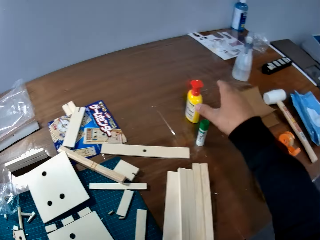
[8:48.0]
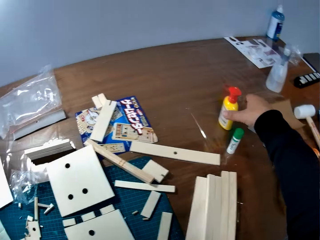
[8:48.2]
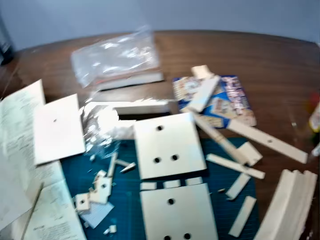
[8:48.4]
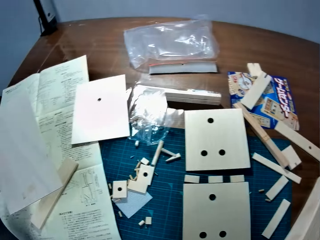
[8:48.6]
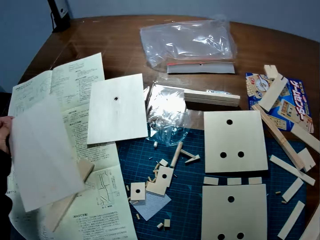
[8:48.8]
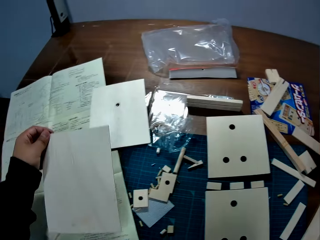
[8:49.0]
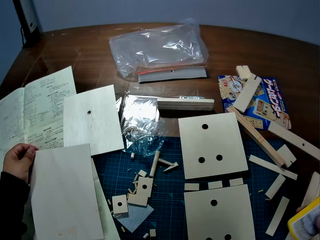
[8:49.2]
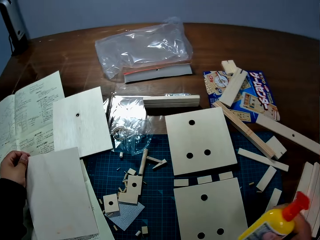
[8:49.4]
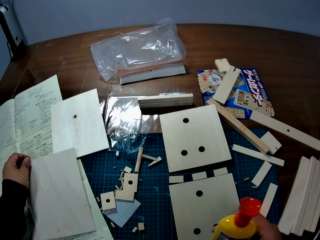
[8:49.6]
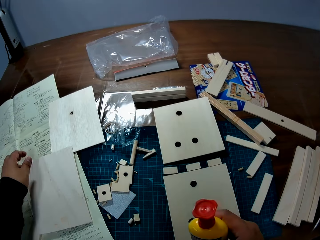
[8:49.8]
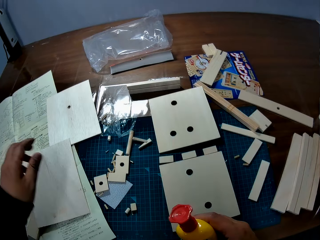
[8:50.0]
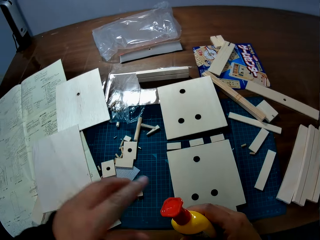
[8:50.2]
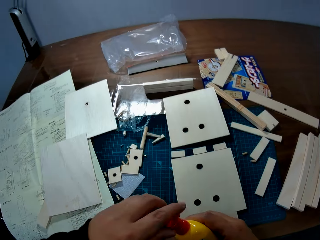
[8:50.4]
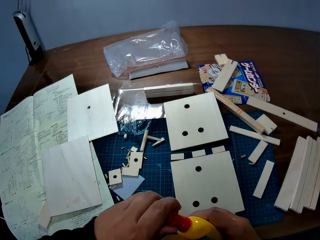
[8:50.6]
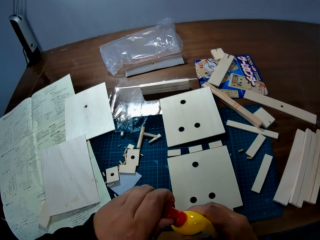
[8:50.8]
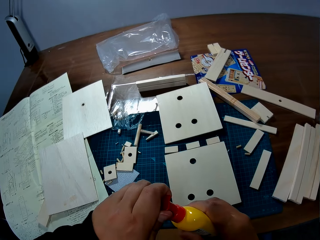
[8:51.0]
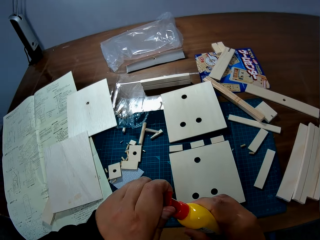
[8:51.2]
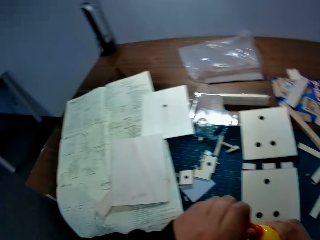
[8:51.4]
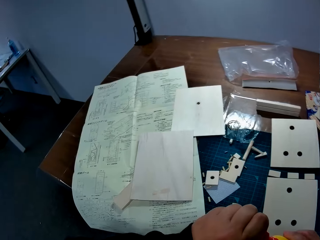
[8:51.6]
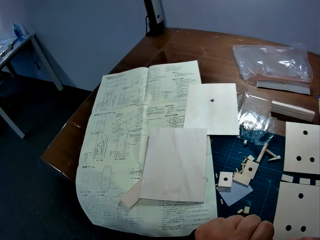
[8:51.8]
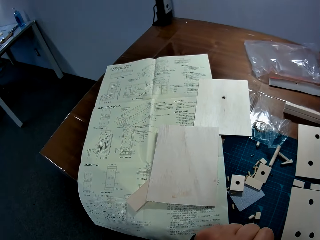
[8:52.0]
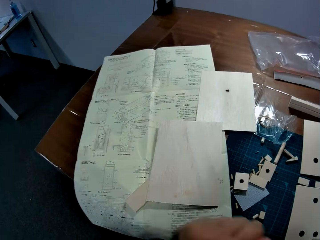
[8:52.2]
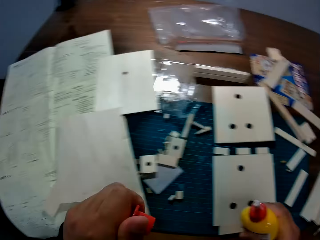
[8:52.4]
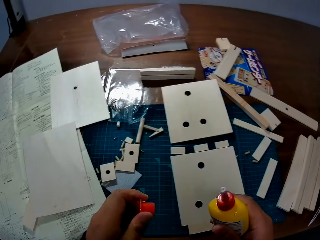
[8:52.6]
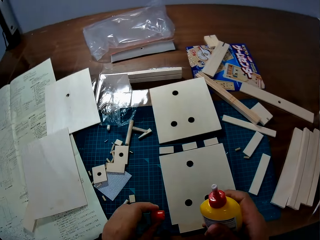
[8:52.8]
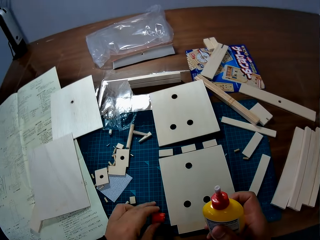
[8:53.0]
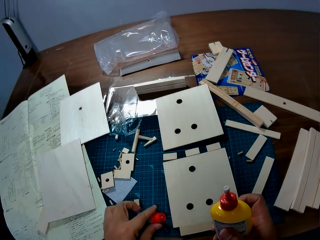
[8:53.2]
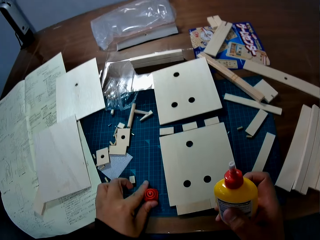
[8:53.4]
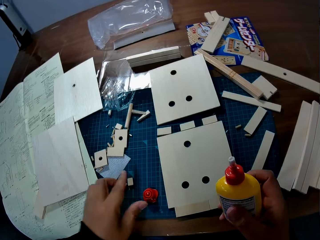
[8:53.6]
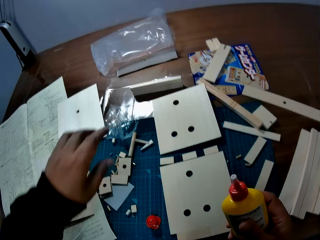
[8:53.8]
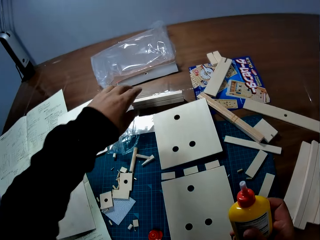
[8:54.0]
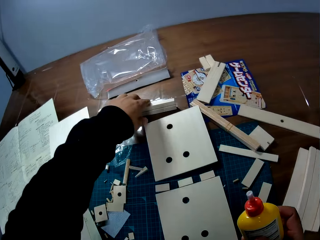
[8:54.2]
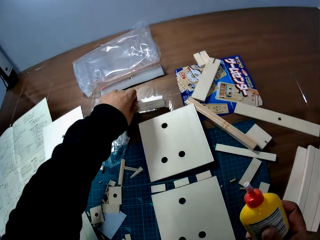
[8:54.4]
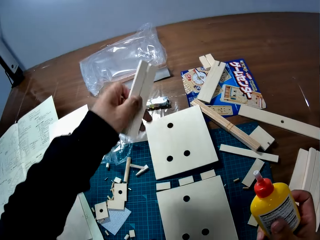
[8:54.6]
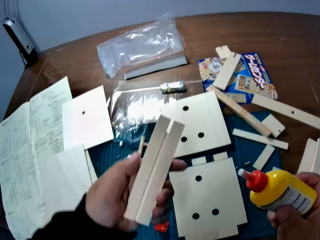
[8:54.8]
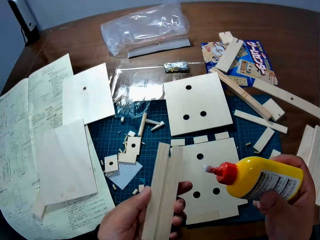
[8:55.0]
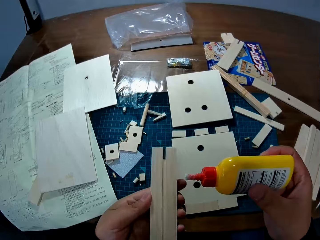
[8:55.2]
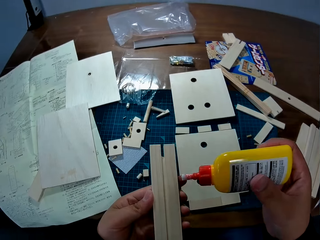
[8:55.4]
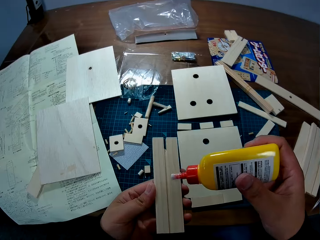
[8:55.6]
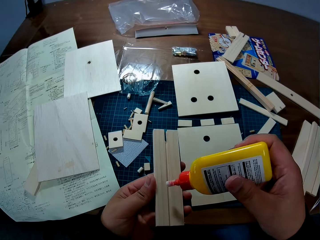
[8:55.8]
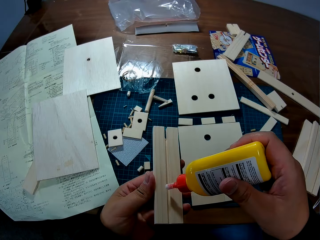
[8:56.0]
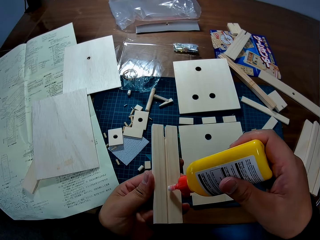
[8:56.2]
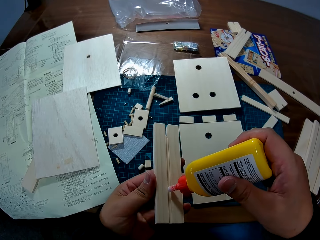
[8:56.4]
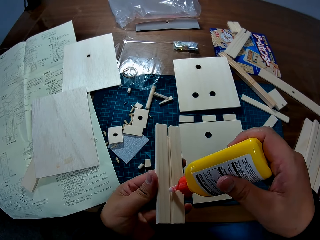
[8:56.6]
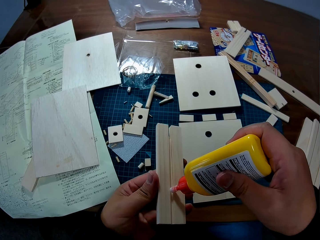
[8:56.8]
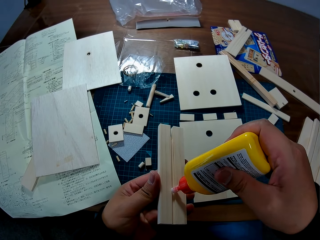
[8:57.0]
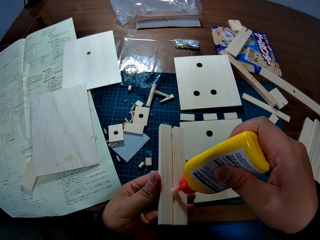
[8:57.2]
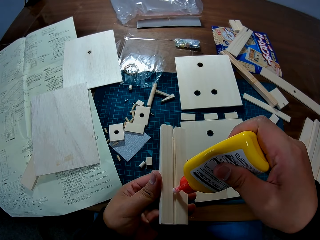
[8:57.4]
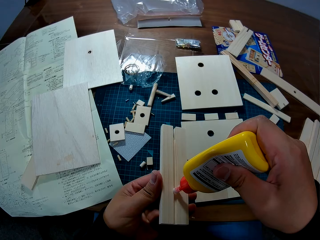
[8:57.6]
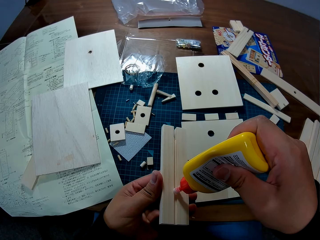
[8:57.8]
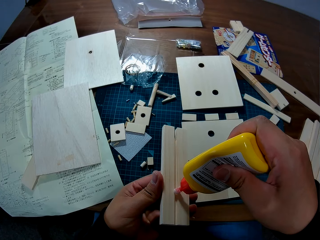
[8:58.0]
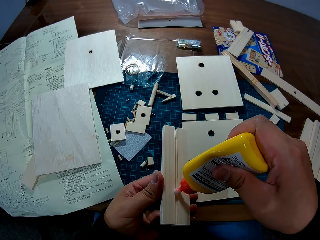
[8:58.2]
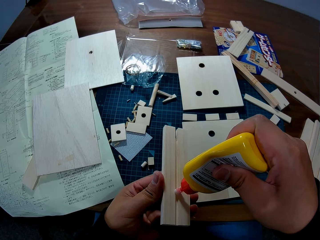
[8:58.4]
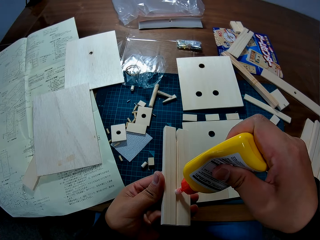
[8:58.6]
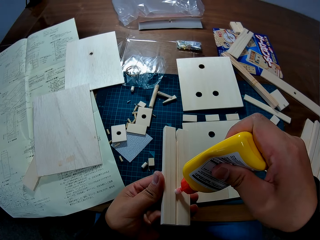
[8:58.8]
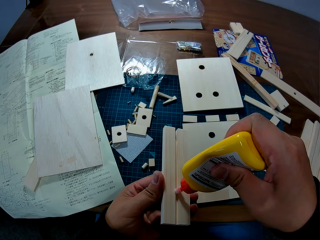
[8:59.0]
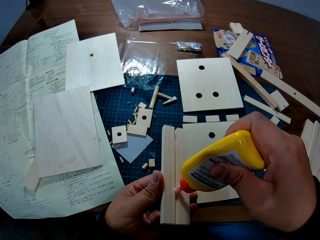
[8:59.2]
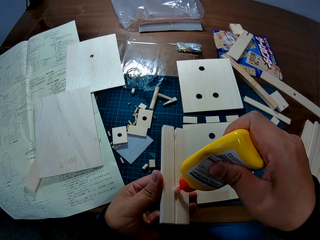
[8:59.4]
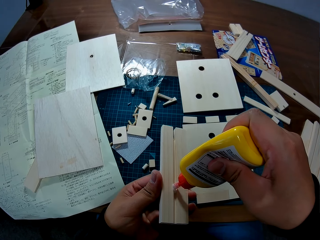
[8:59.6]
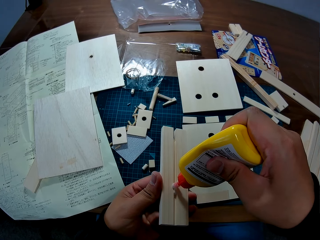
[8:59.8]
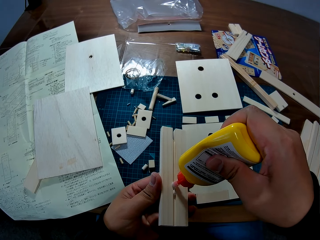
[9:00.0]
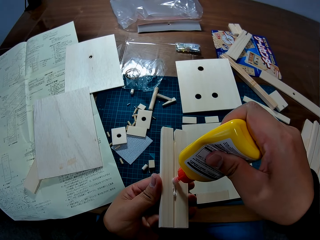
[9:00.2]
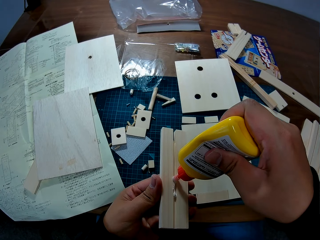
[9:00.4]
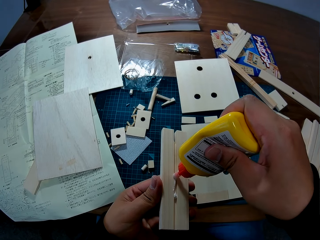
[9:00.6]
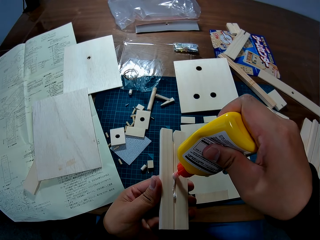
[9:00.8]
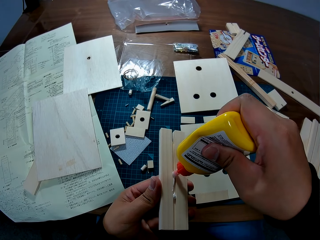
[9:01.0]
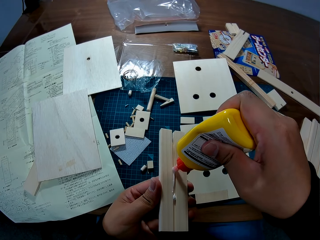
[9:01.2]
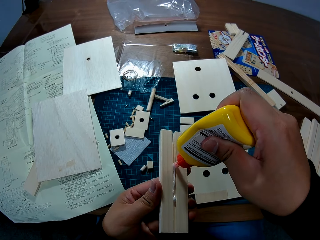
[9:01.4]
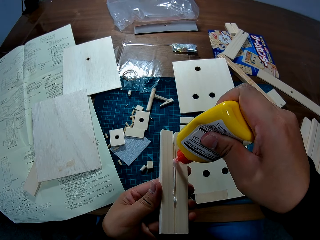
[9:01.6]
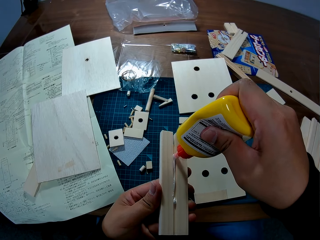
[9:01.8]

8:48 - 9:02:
The camera wearer holds a bottle of glue on the table with his right hand. He picks up the glue from the table. He holds a wood piece. He drops the wooden slab in his left hand on the table, on a modelling manual. He opens the bottle of glue with his left hand. He turns to the modelling manual. He drops the cover of the bottle of glue on the table, on a cutting mat. He picks up a piece of wood from the table with his left hand. He applies glue to the piece of wood in his left hand.

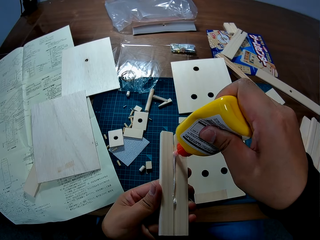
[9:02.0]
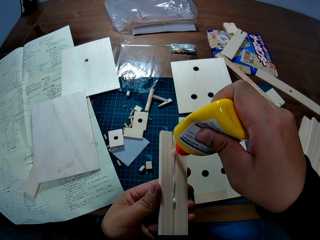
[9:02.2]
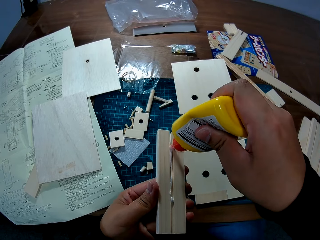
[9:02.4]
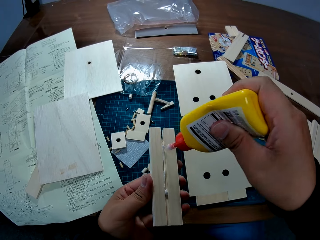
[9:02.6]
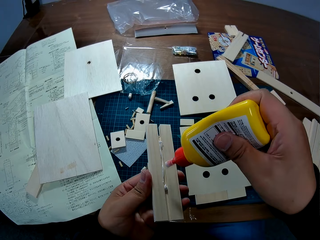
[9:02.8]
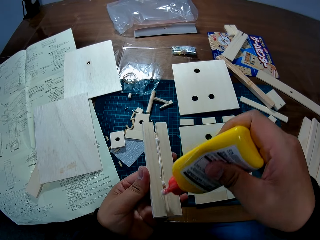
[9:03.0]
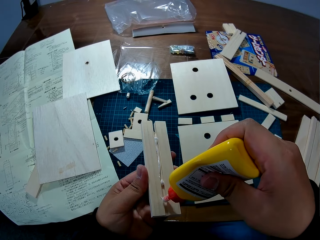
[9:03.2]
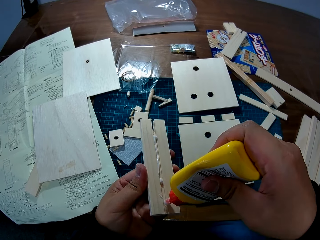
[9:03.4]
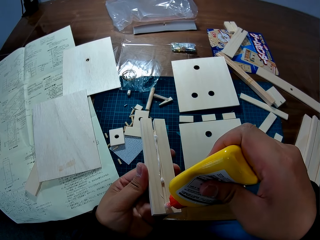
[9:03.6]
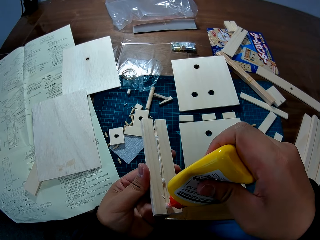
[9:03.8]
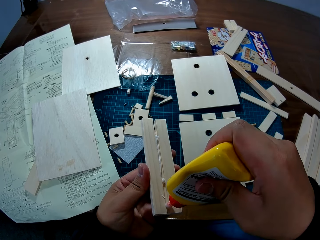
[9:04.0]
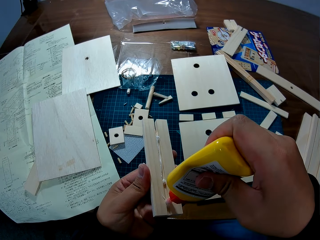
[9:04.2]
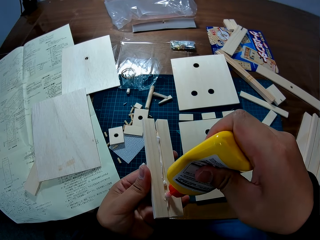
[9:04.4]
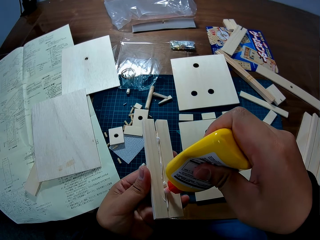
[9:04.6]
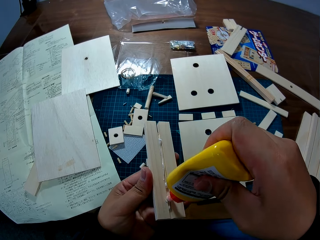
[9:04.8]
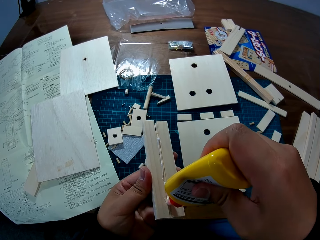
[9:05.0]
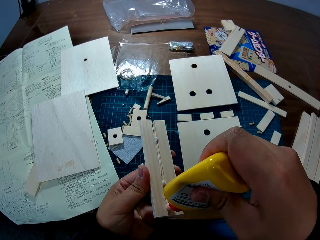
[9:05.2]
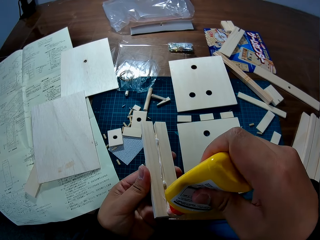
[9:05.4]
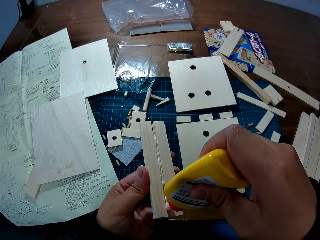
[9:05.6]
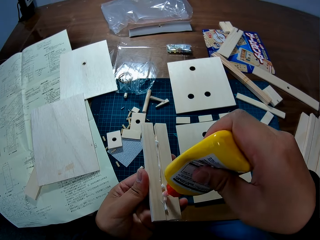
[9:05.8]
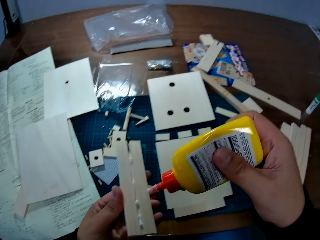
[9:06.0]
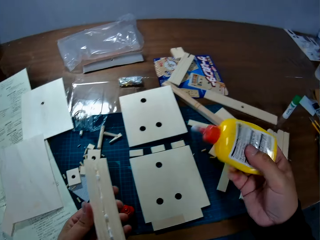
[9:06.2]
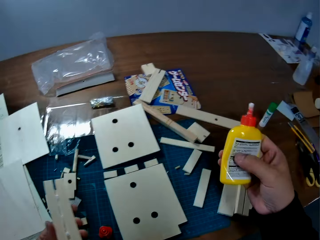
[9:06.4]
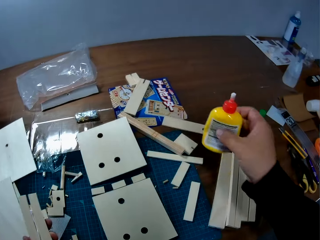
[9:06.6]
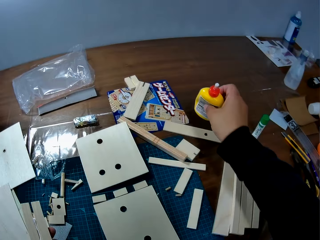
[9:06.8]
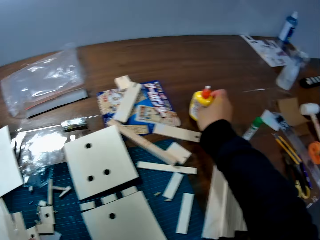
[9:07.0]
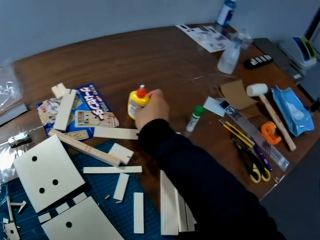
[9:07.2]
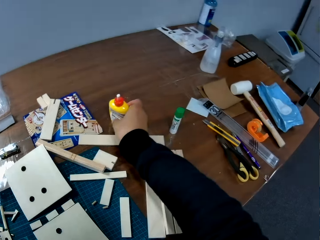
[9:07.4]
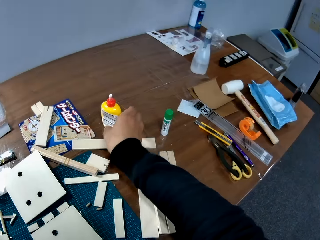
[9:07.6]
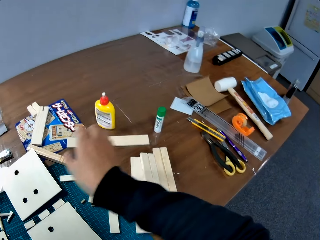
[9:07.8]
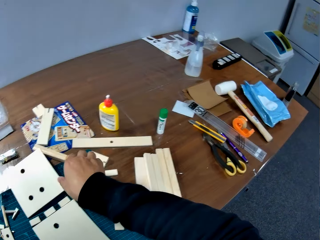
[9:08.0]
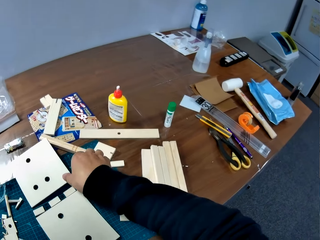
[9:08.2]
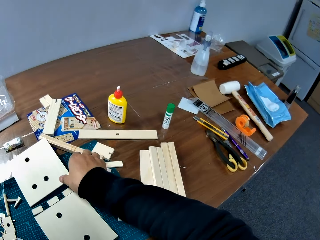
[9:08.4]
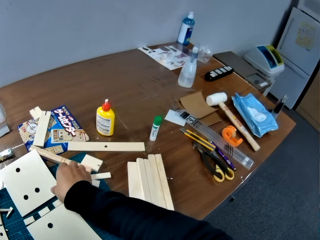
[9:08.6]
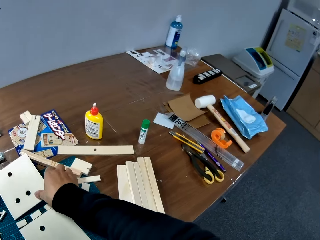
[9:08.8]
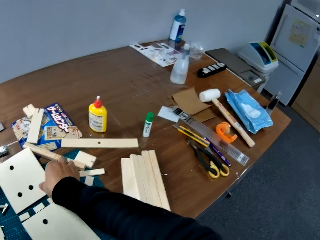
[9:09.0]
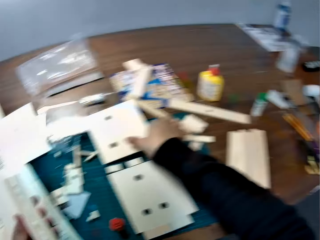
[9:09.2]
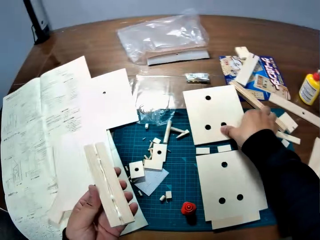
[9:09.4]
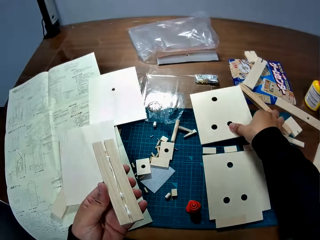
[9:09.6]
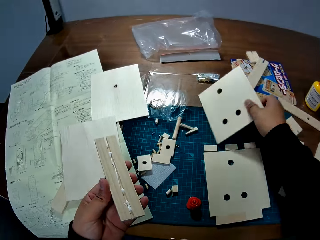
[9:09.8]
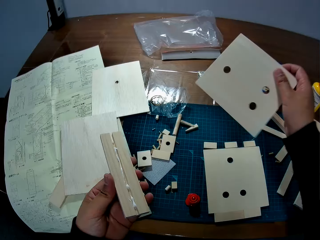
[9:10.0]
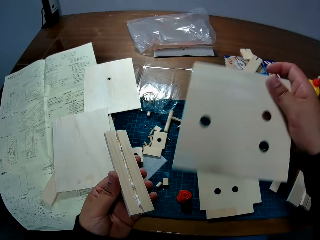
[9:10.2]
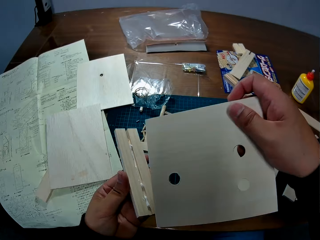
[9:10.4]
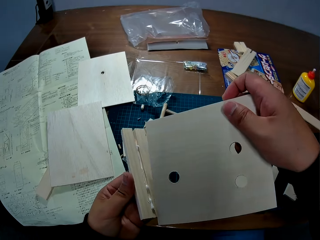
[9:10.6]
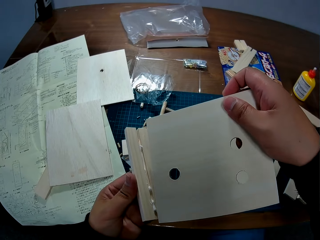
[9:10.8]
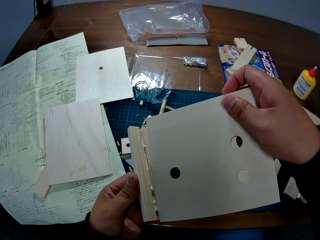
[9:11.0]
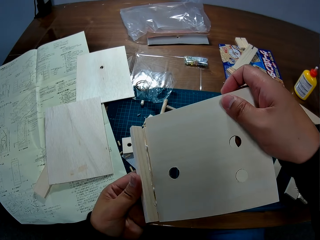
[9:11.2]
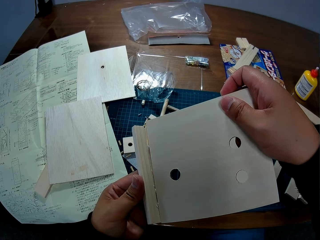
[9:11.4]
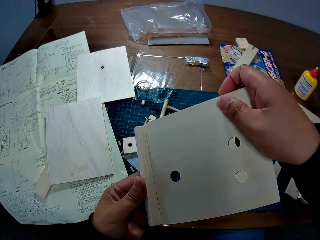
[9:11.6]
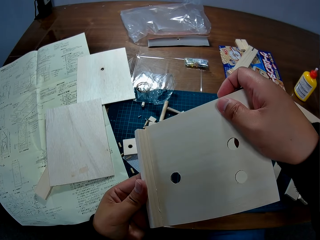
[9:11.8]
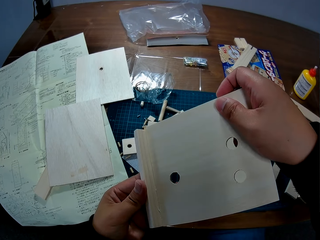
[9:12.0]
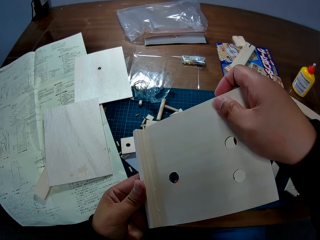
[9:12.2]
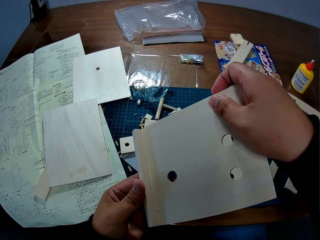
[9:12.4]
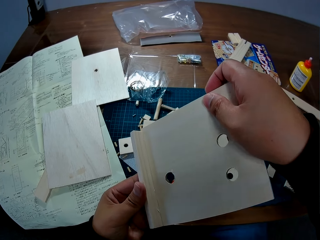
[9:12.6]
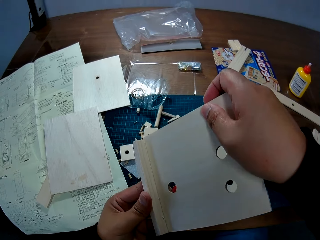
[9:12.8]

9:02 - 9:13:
The camera wearer drops the bottle of glue on the table. He picks up a wooden slab from the table with his right hand, from the cutting mat. He attaches the wooden slab in his right hand to the piece of wood in his left hand.
